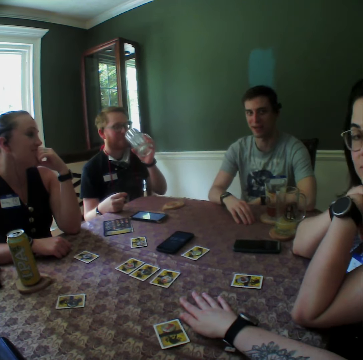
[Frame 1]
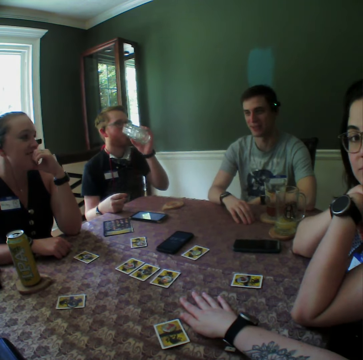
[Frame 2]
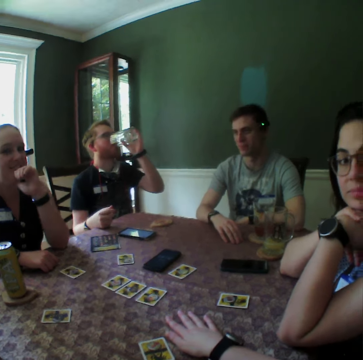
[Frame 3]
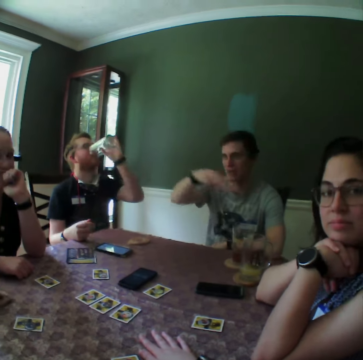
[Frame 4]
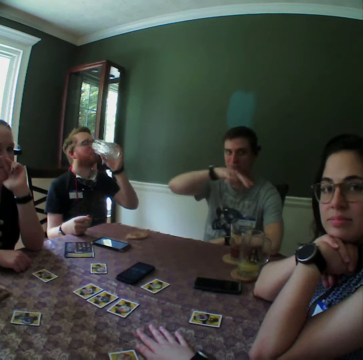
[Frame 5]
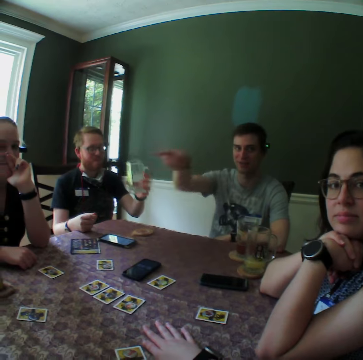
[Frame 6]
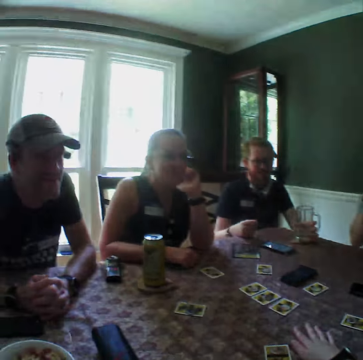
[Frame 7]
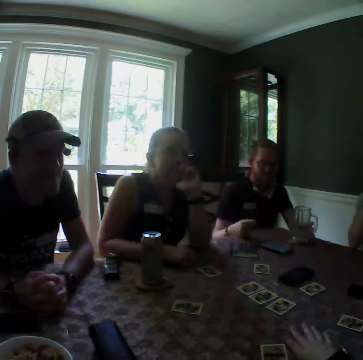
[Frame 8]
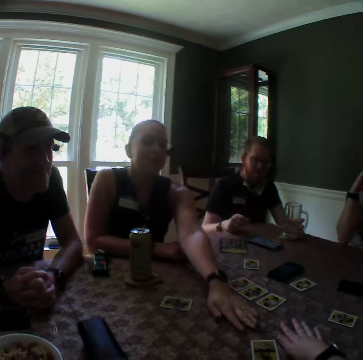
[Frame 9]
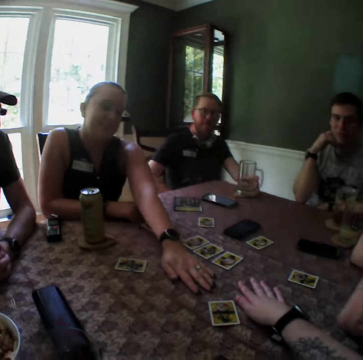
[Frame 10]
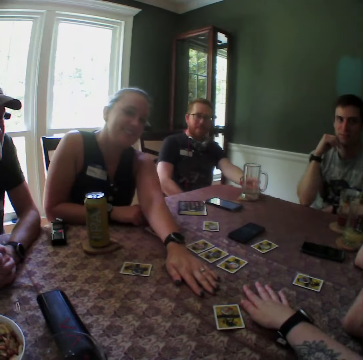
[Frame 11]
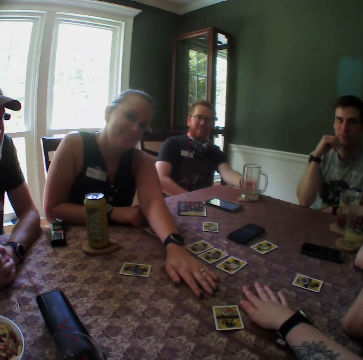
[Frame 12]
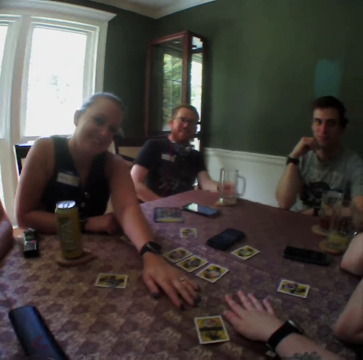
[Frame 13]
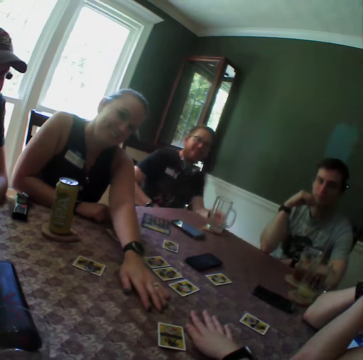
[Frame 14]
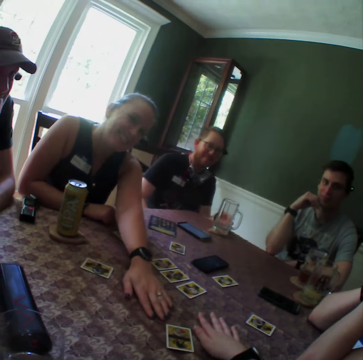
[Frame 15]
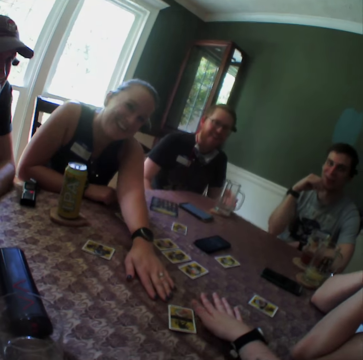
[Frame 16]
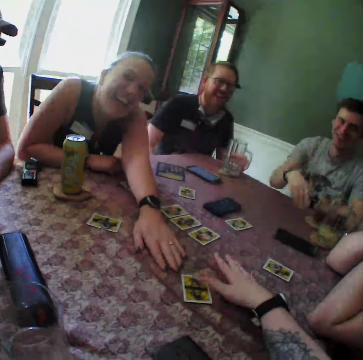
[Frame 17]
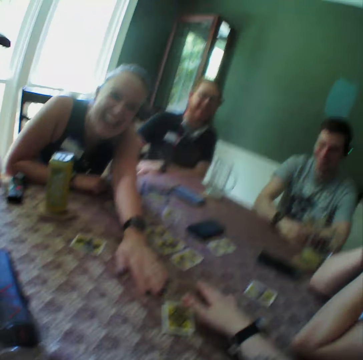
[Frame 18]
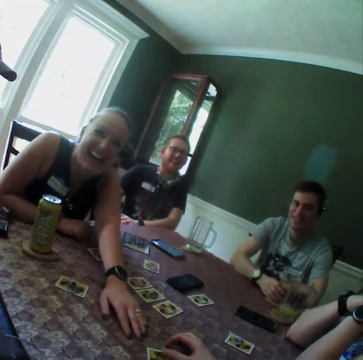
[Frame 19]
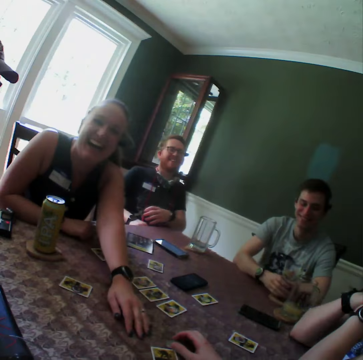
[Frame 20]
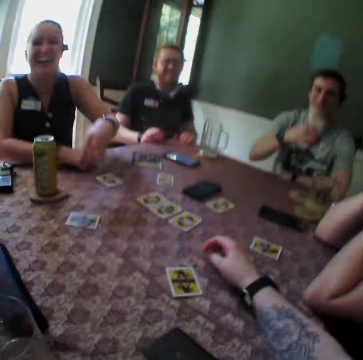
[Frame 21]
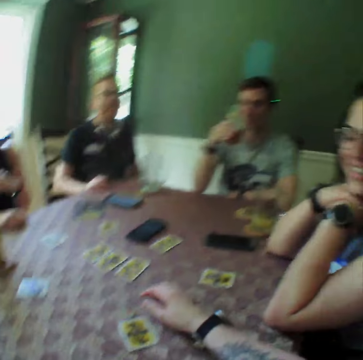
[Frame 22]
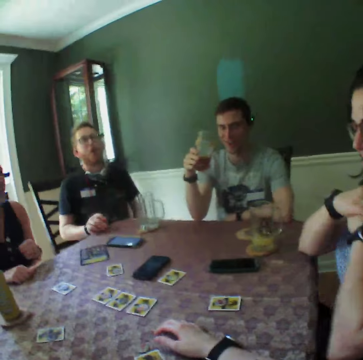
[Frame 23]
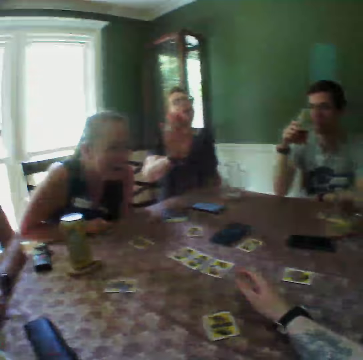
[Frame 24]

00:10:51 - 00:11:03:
A man drinks juice from a glass cup in his left hand. Another man moves his hand. The first man drops the glass cup on the table with his left hand. A woman hits her left hand on the table. The first man puts her hand on the table. The camera wearer adjusts a chip on a card on the table with his right hand. The woman laughs.

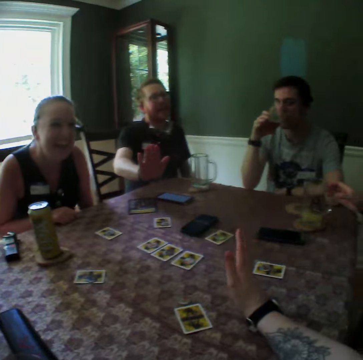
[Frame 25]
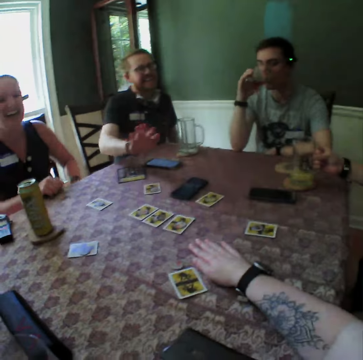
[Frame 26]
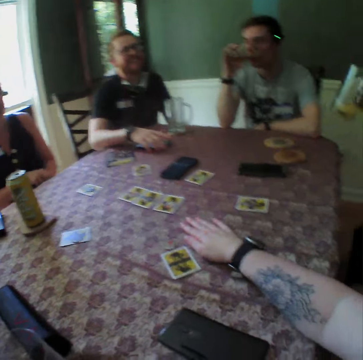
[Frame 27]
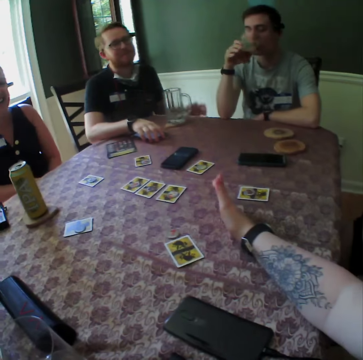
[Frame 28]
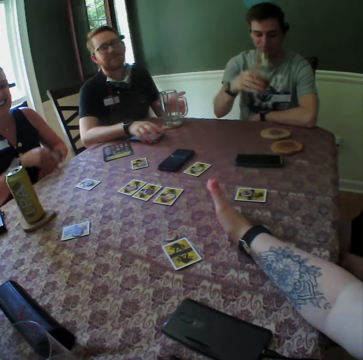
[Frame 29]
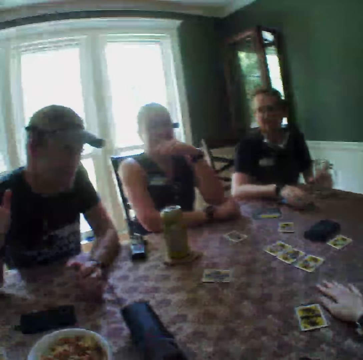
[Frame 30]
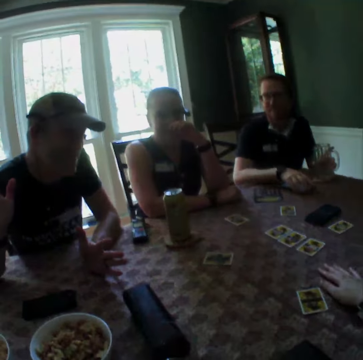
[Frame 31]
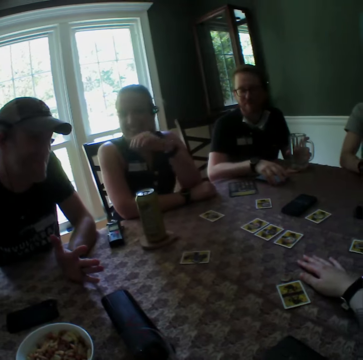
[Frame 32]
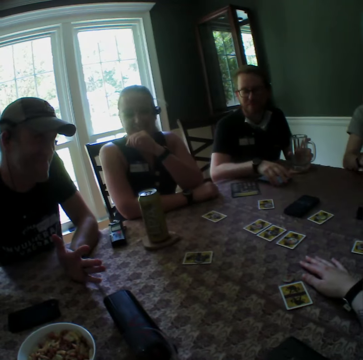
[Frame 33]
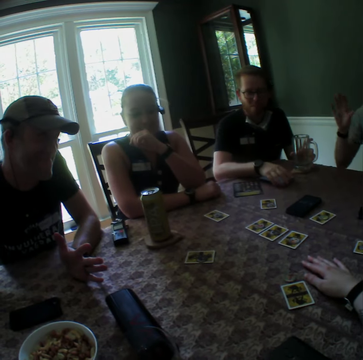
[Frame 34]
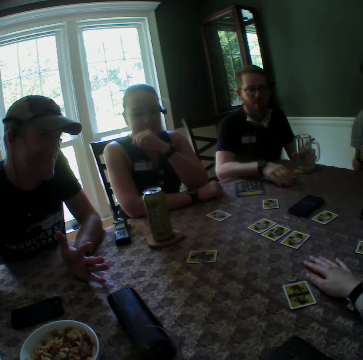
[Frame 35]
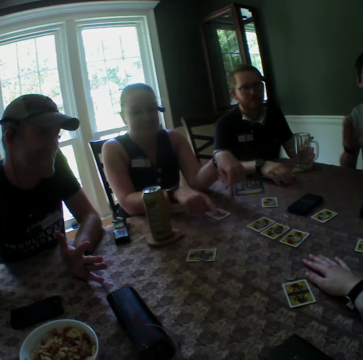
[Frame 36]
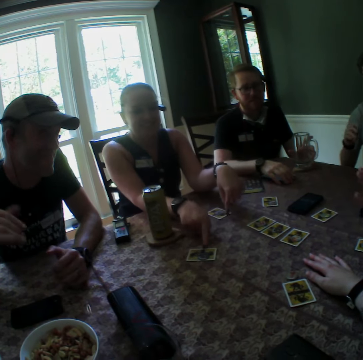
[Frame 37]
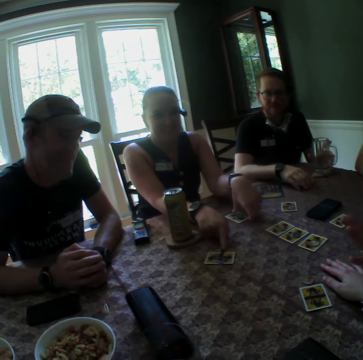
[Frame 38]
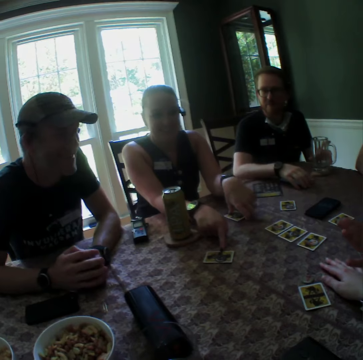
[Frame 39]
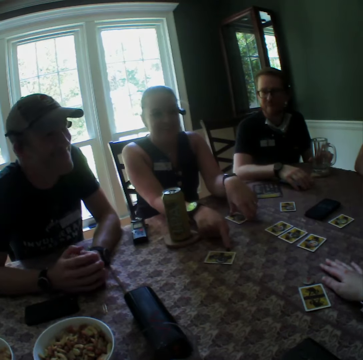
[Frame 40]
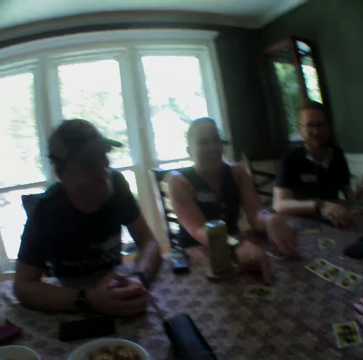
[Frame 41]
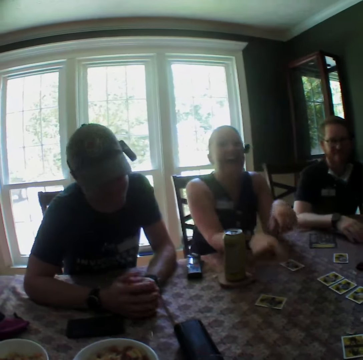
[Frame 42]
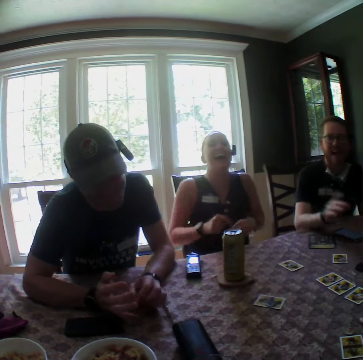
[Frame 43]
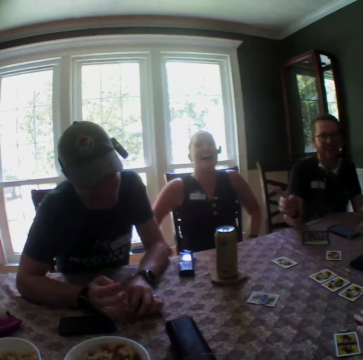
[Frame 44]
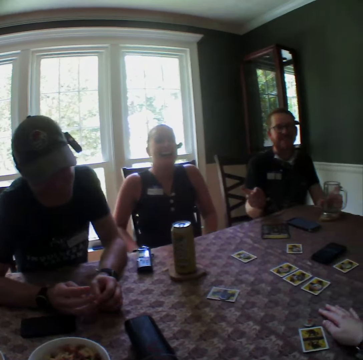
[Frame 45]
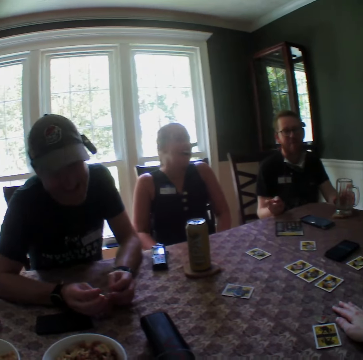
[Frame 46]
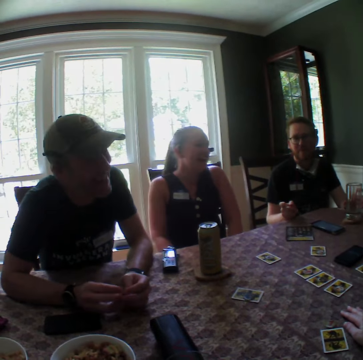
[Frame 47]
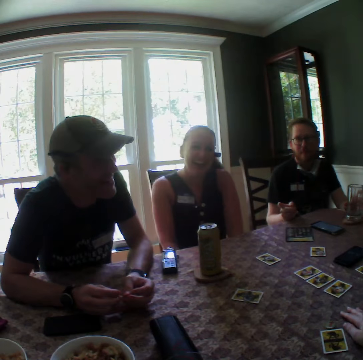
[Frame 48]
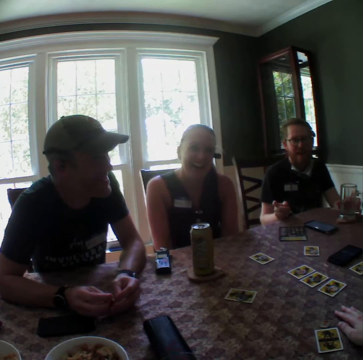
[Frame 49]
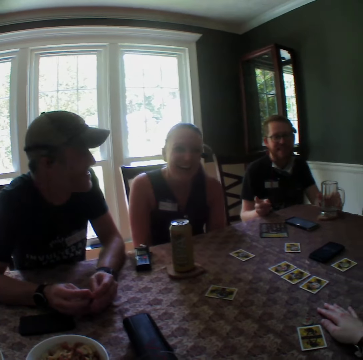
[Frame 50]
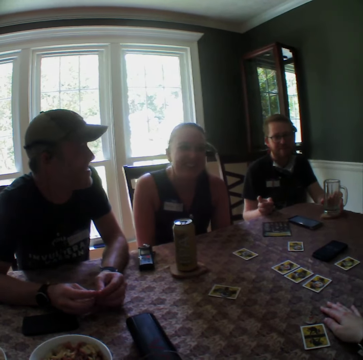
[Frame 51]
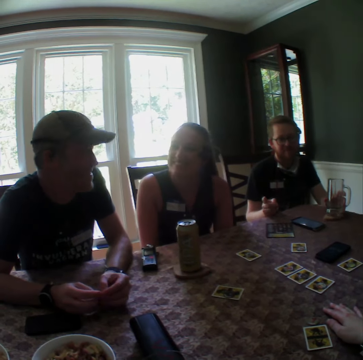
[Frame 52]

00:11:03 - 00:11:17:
The camera wearer taps the table. A man takes the glass of drink. A woman touches cards on the table with her hands. The woman laughs.

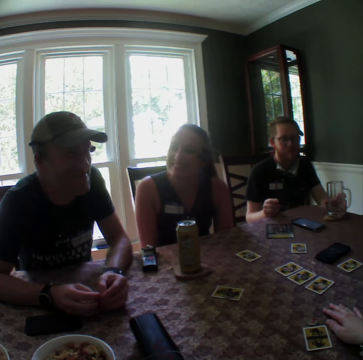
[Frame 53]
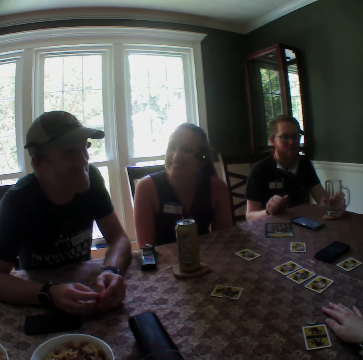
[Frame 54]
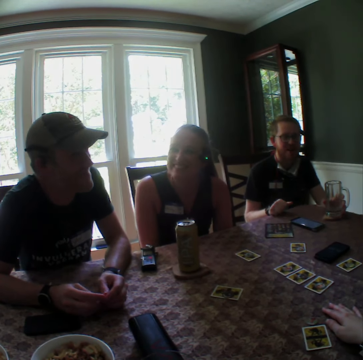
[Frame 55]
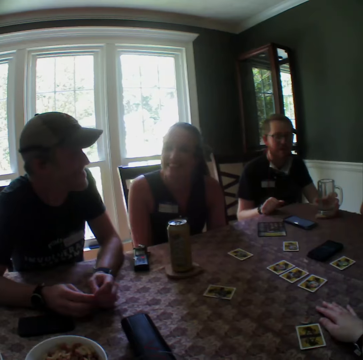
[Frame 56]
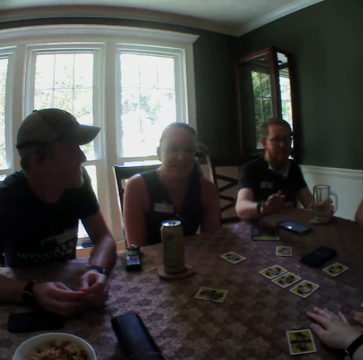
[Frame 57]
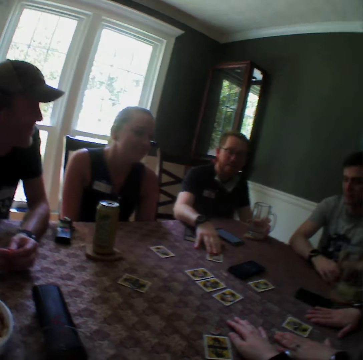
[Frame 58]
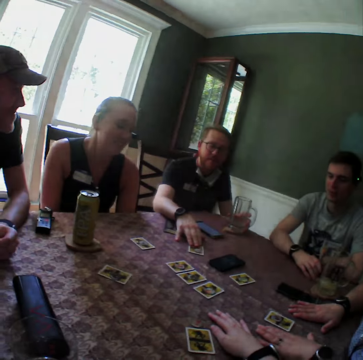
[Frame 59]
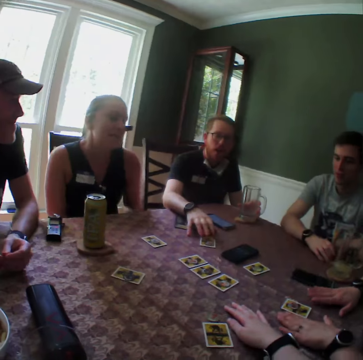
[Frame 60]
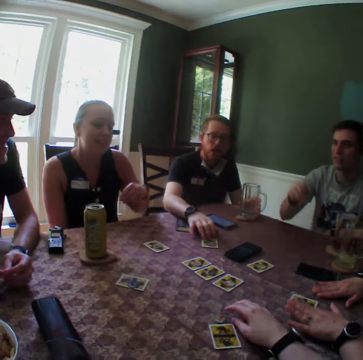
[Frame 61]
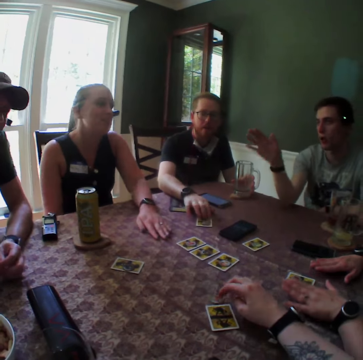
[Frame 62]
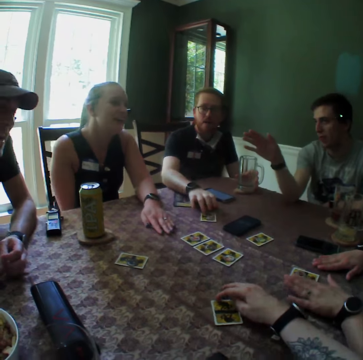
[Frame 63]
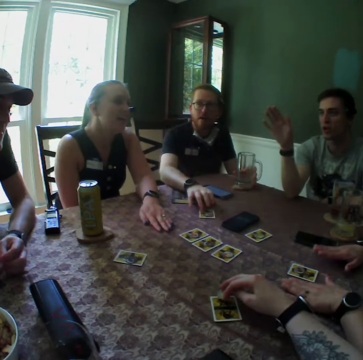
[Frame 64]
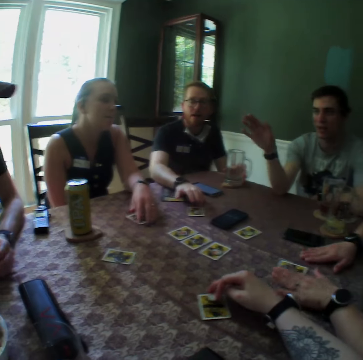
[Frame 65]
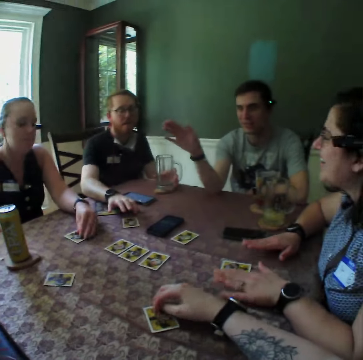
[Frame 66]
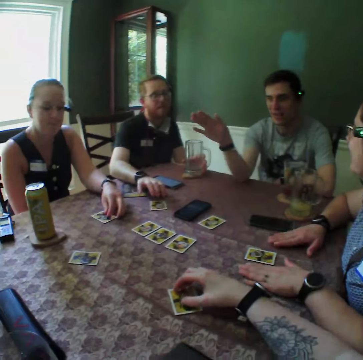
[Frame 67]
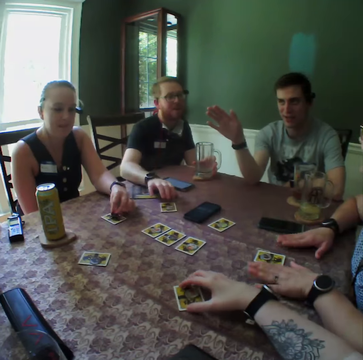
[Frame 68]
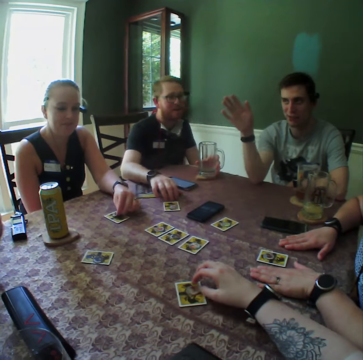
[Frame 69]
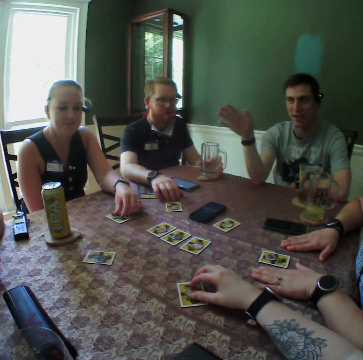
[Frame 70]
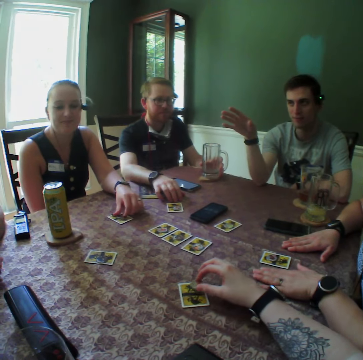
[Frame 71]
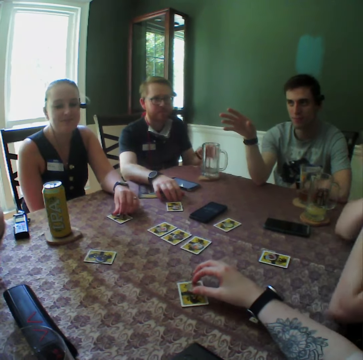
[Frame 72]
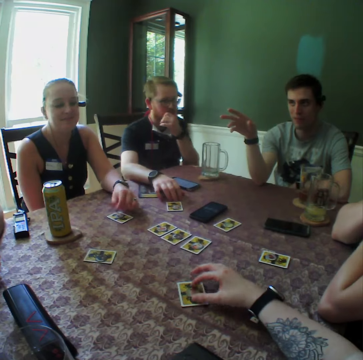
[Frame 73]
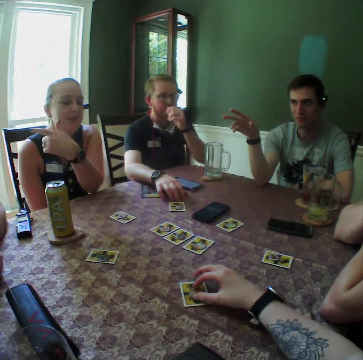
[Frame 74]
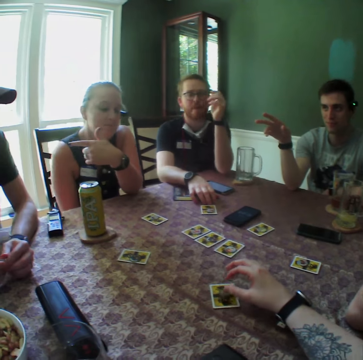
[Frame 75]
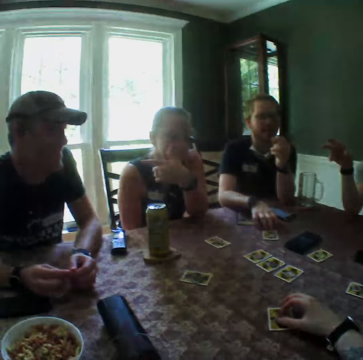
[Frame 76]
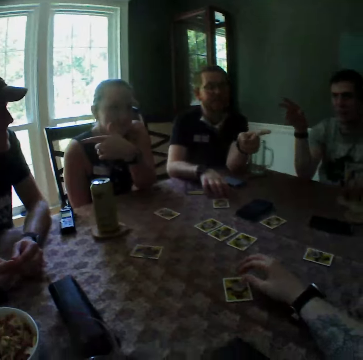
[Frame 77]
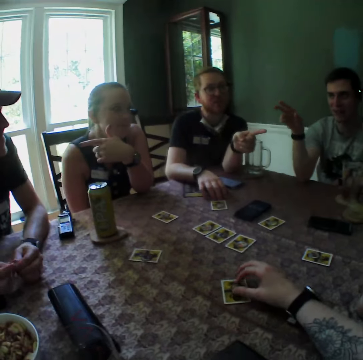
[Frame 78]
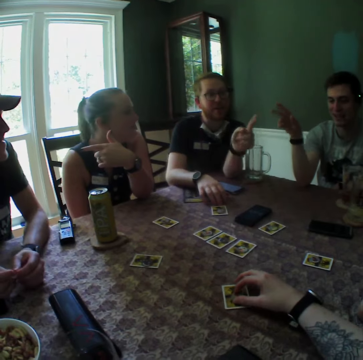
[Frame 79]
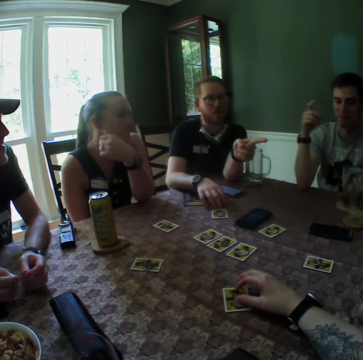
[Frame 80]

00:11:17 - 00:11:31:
A man places his right hand on a card on the table. A woman hits the table with her hands. Another woman places her left hand on a card on the table. The camera wearer holds a chip on a card on the table with his right hand. Another man converses. The other woman holds a chip on a card on the table with her left hand. The camera wearer touches the play card on the table.
